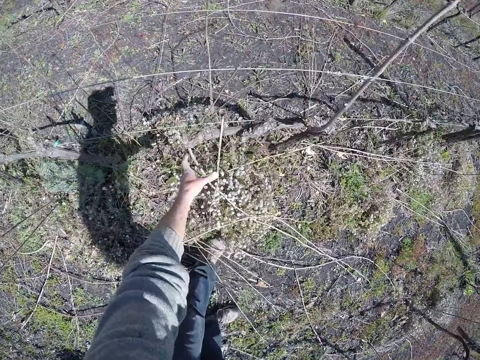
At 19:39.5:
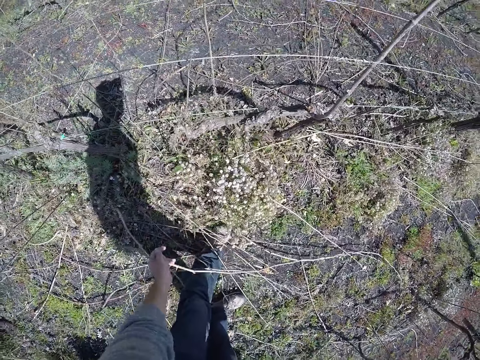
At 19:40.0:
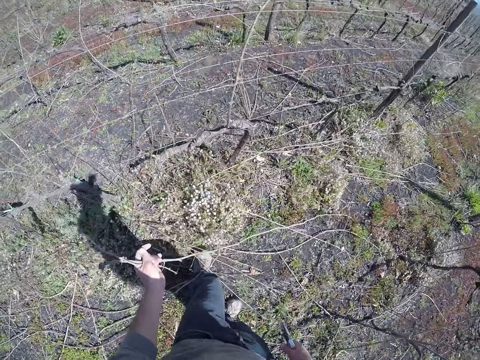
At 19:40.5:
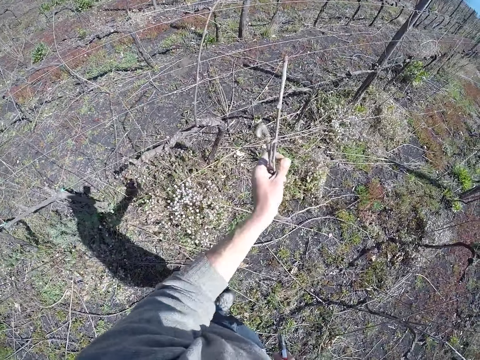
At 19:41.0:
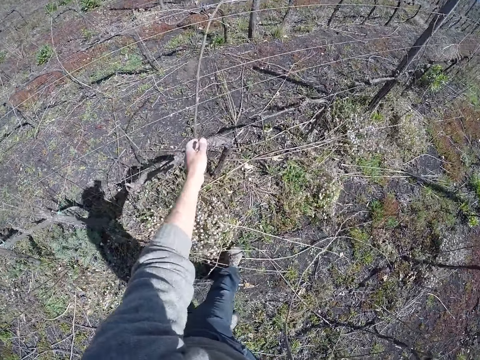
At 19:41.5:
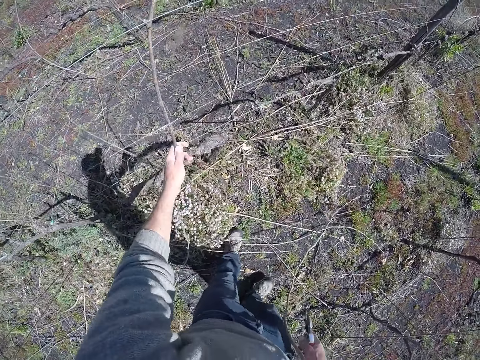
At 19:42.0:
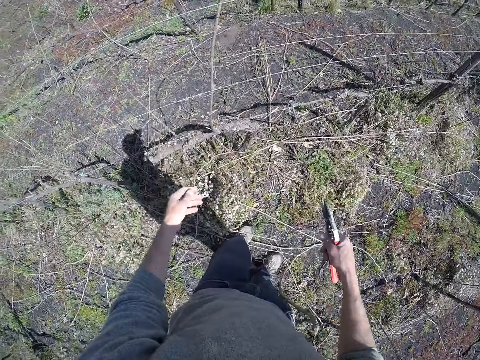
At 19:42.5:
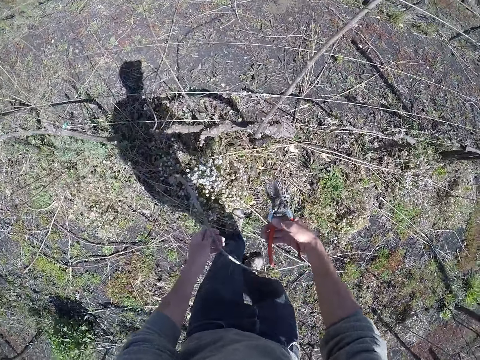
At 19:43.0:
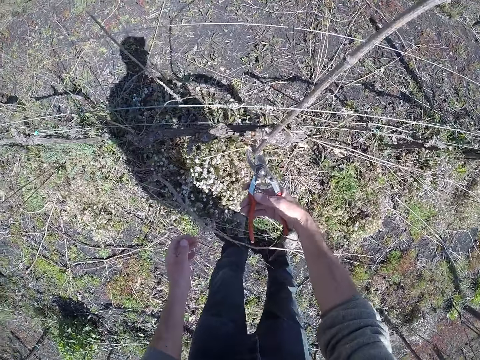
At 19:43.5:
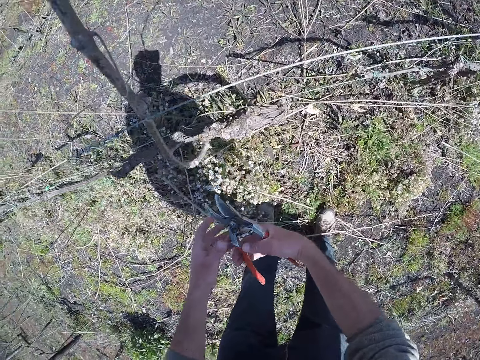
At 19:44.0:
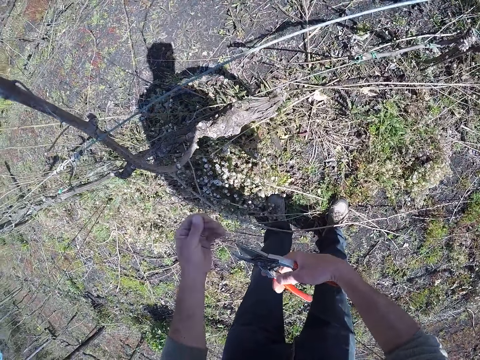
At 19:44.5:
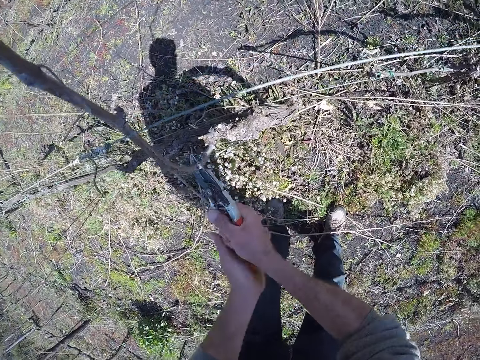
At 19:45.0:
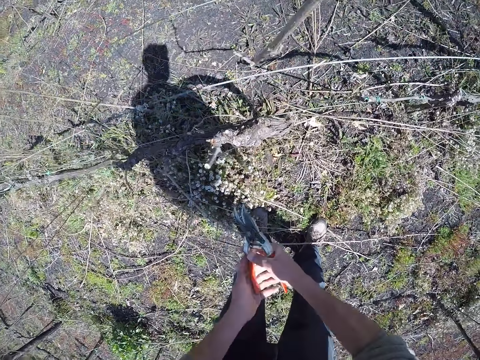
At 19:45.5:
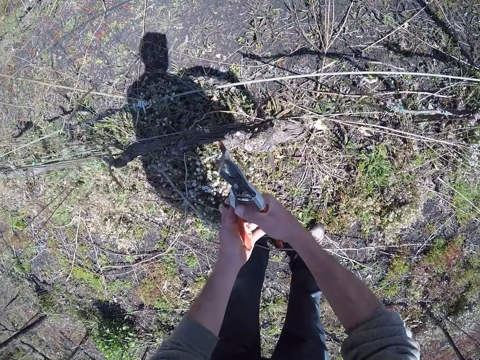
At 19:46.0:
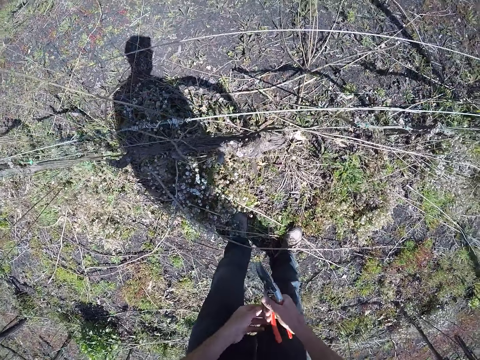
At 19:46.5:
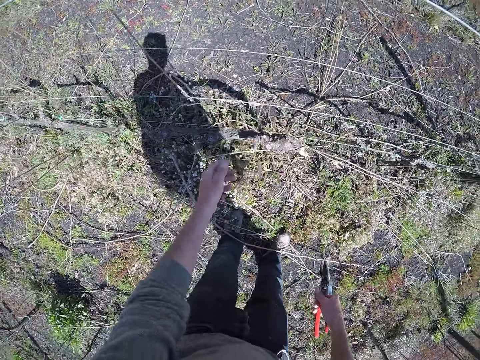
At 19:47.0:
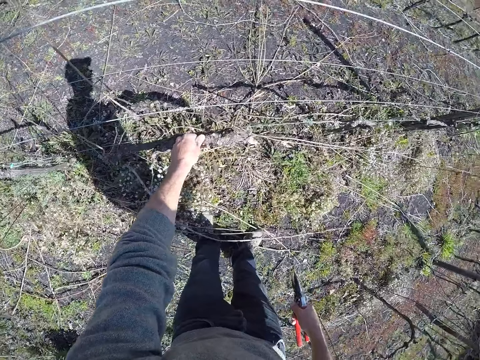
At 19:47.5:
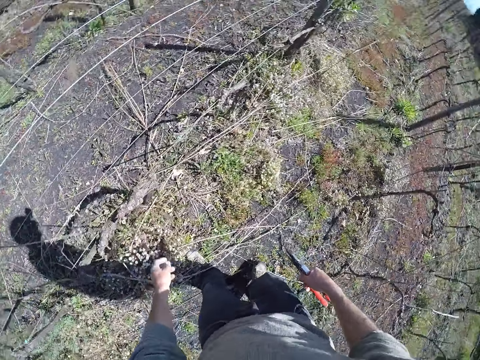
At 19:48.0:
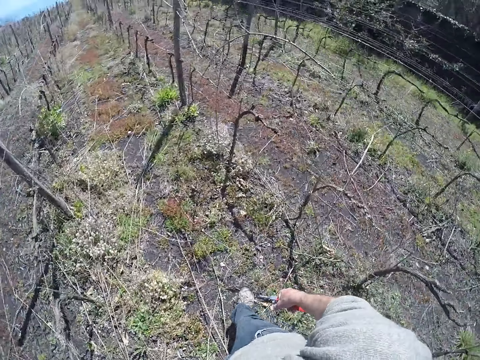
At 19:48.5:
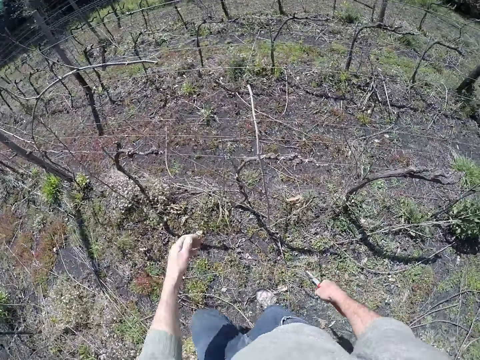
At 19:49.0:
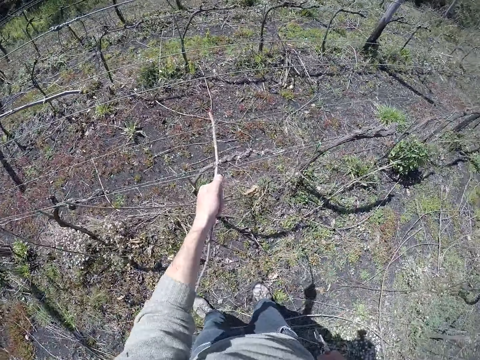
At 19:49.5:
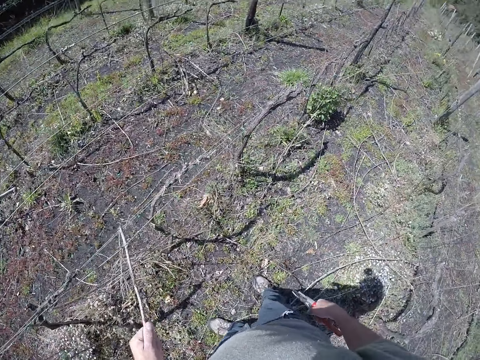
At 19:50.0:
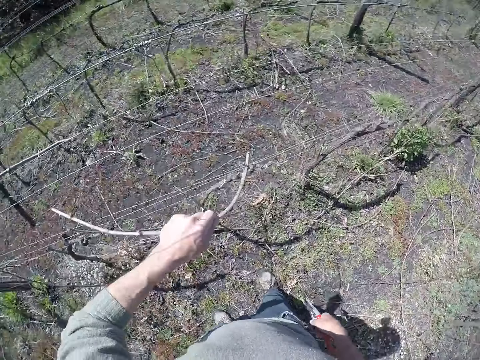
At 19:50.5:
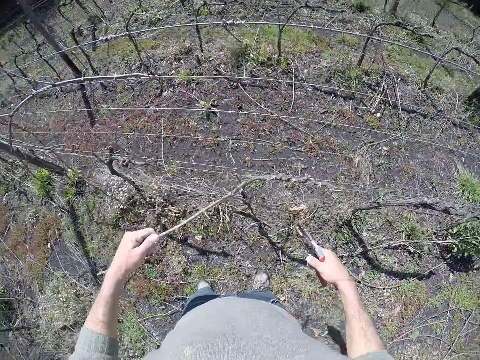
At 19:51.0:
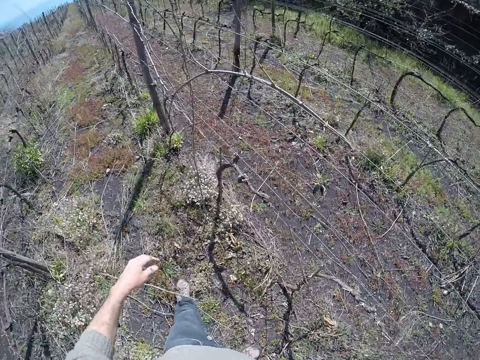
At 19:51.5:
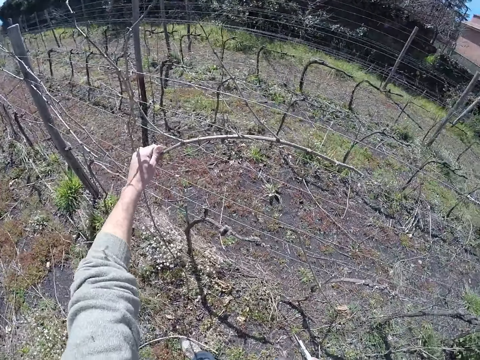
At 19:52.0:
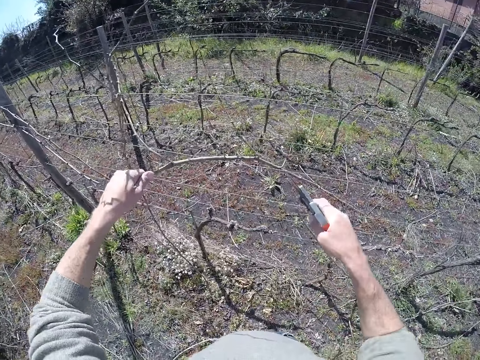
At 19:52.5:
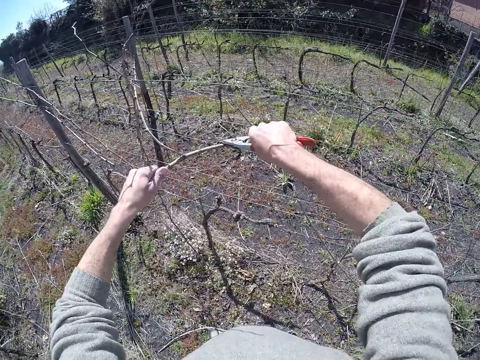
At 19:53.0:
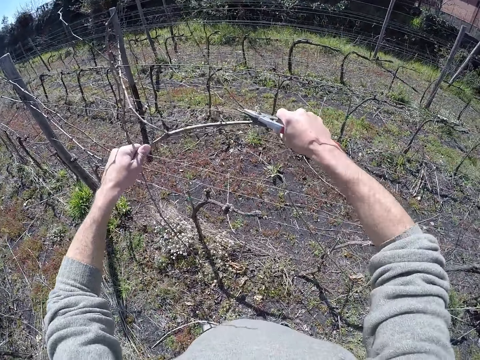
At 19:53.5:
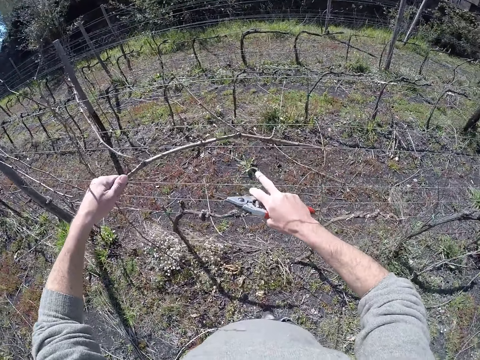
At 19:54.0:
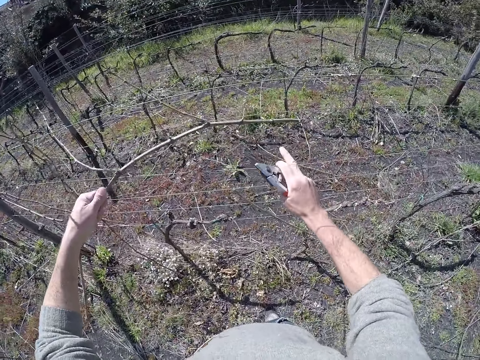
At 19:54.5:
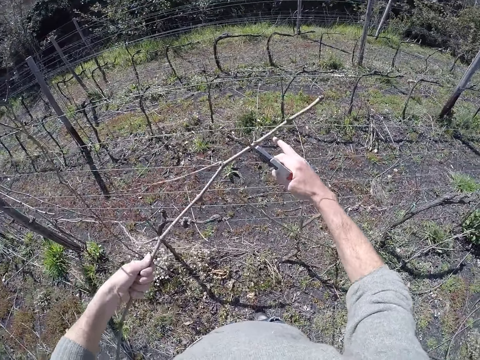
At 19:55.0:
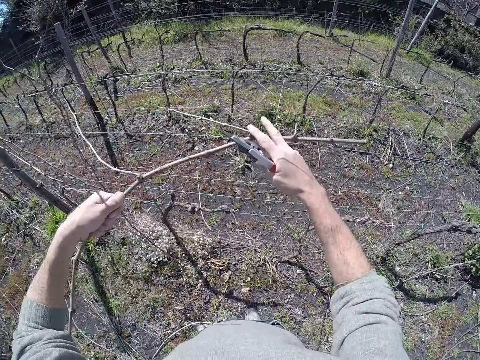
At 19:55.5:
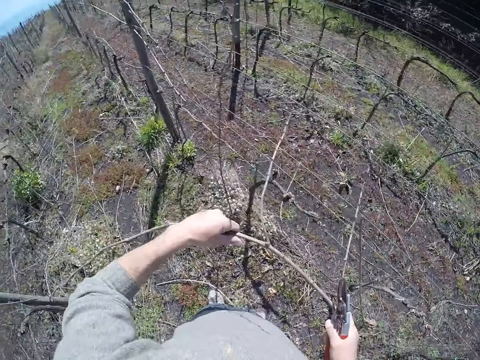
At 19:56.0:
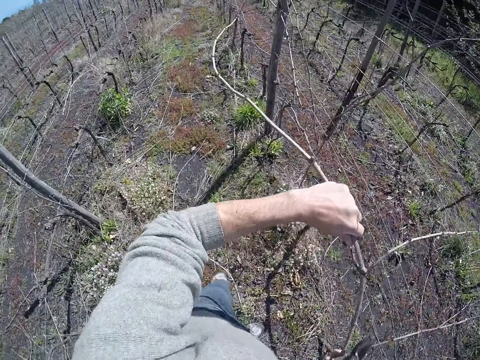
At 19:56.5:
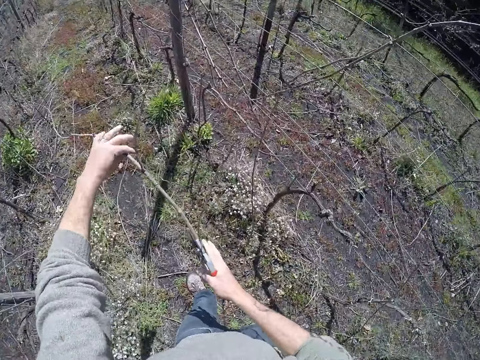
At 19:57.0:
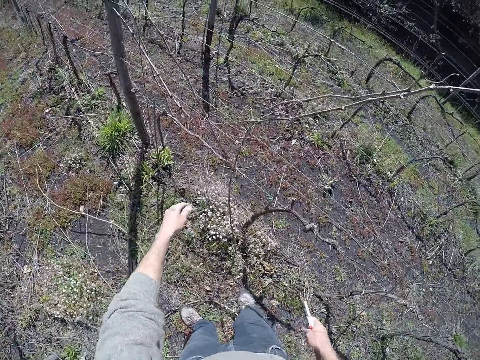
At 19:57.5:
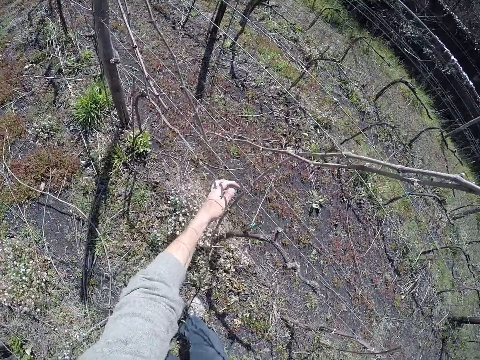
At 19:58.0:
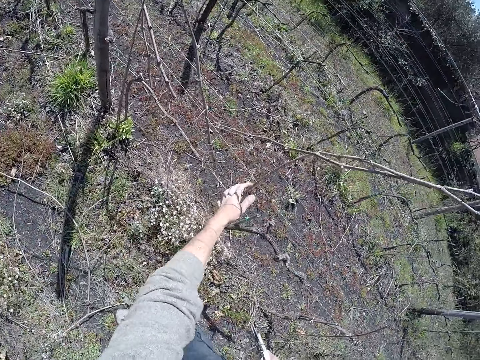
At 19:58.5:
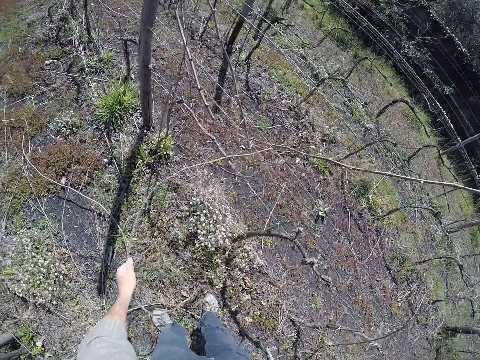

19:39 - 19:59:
The camera wearer pulls a twig or branch from the ground with his left hand. He drops the twig on the ground with his left hand. He holds a twig from the wire with his left hand. He cleans the pruner or secateurs with his left hand. He cuts the twig with the pruner in his right hand. He cuts a branch with the secateurs. He touches the twig with his left hand. He moves around. He pulls a twig from the wire with his left hand. He drops the twig on the ground with his left hand. He pulls a twig from the wire with his left hand. He cuts the twig with the pruner in his right hand. He pulls the wire with his right hand. He pulls a twig from the wire with both hands. He drops the twig on the ground with both hands. He pulls a twig from the wire with his left hand.

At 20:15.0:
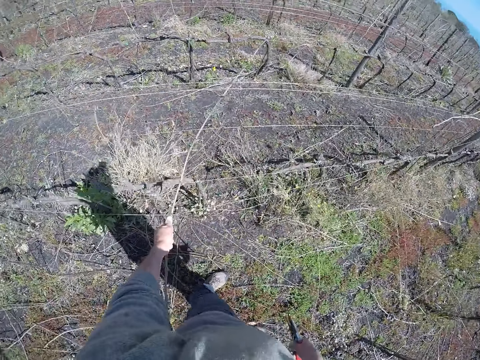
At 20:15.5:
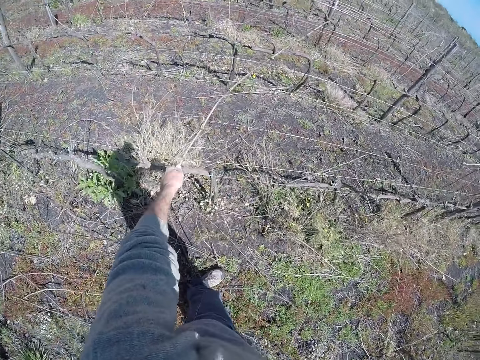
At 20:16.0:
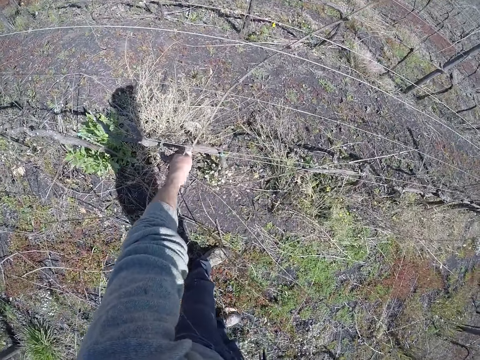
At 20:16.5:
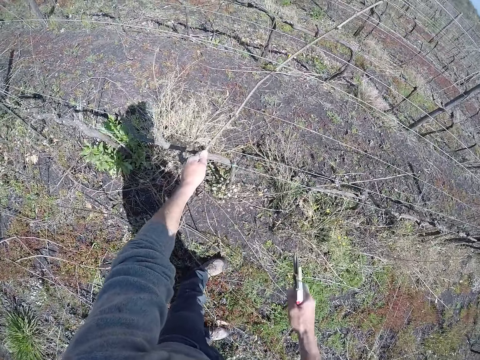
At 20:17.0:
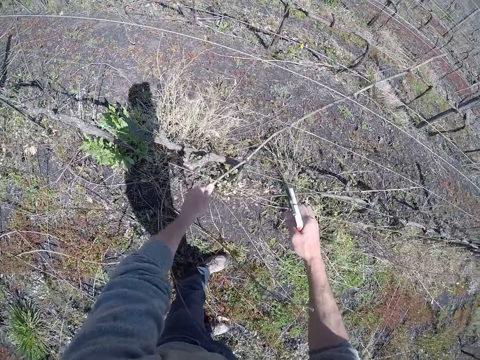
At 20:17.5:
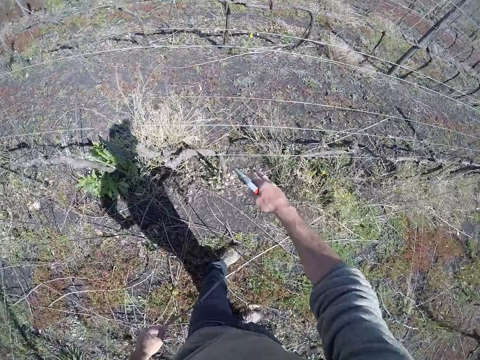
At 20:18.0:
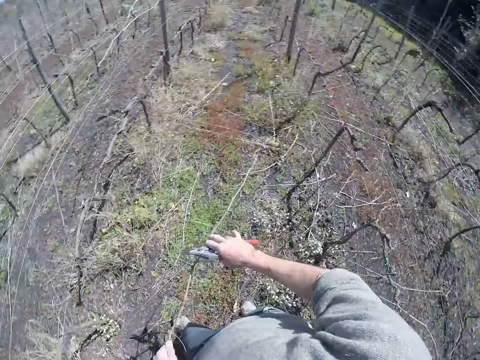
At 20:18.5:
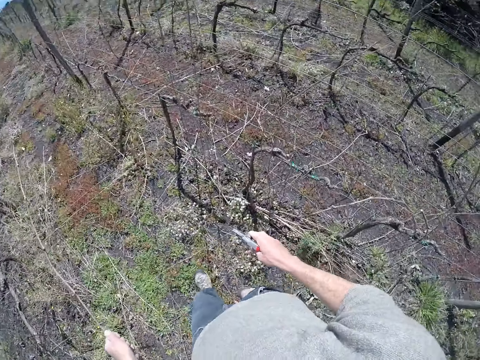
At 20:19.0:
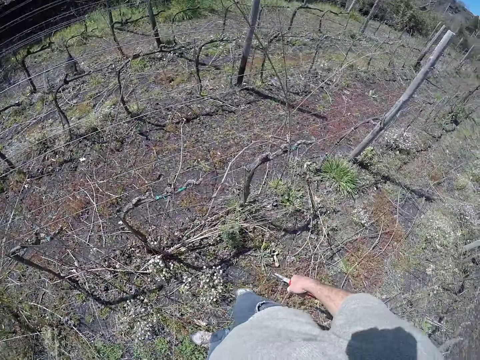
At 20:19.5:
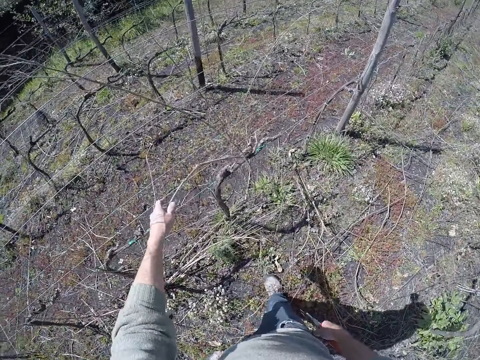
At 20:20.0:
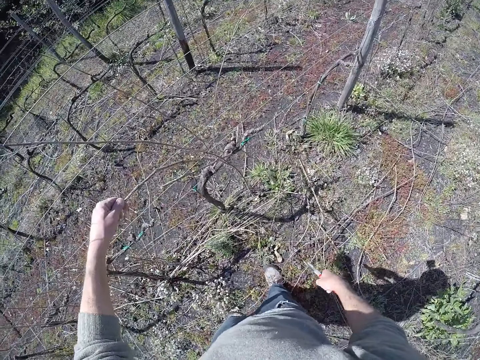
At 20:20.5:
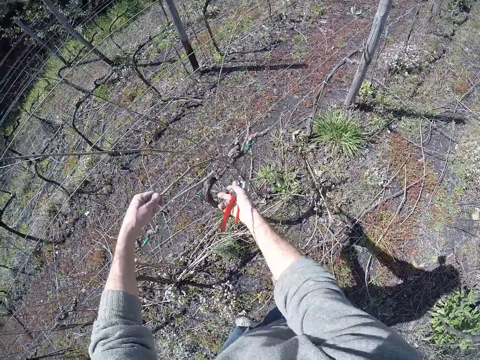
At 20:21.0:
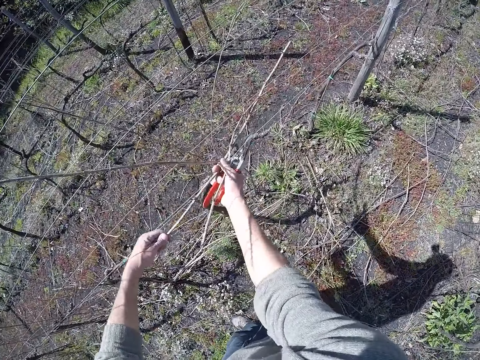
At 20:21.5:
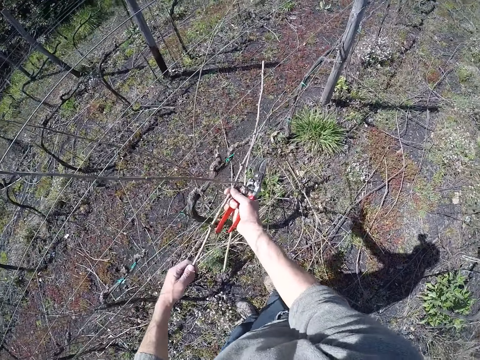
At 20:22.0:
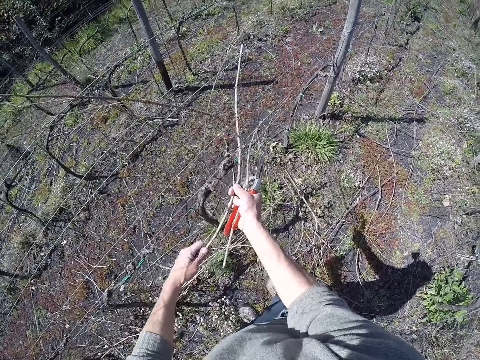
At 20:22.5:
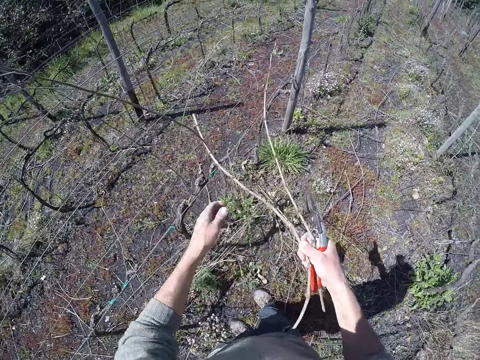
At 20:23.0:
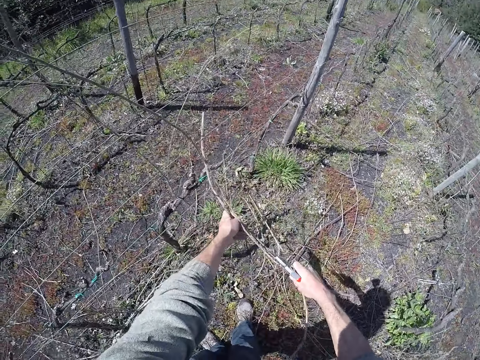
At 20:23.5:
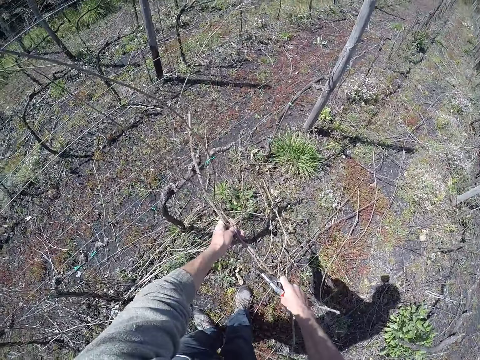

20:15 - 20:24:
The camera wearer pulls the wire with his right hand. He drops the twig on the ground with his left hand. He moves around. He pulls twigs from the wire with his left hand. He pulls the twigs from the wire with both hands.
